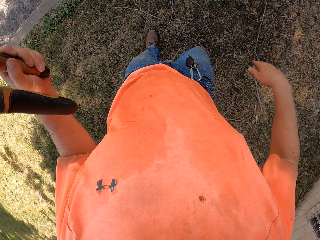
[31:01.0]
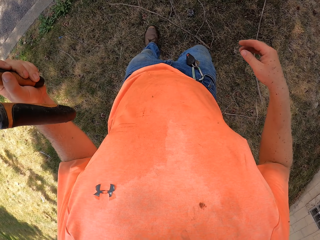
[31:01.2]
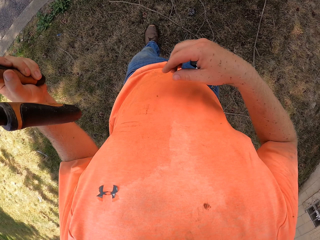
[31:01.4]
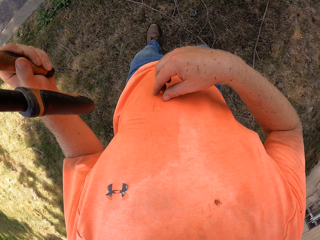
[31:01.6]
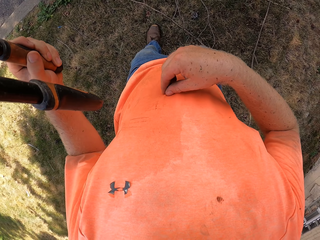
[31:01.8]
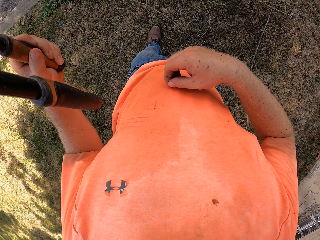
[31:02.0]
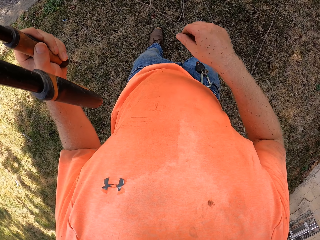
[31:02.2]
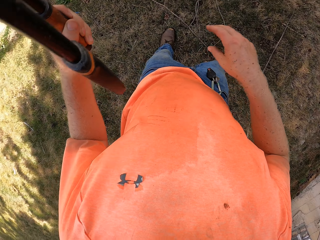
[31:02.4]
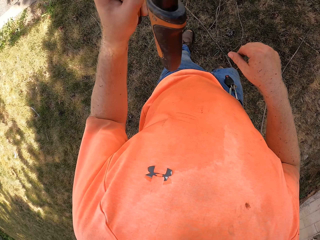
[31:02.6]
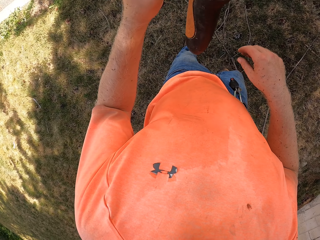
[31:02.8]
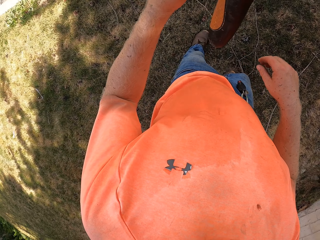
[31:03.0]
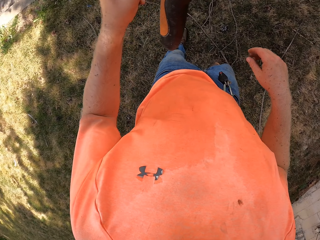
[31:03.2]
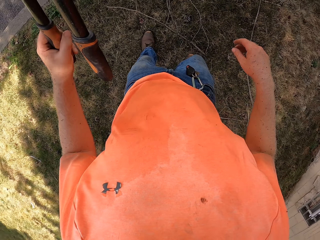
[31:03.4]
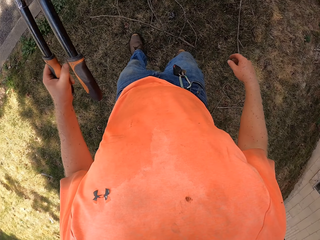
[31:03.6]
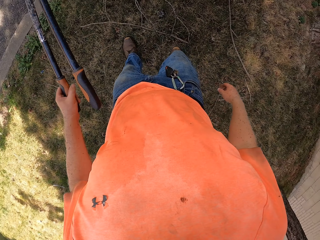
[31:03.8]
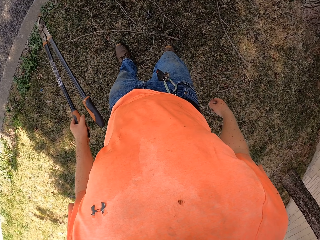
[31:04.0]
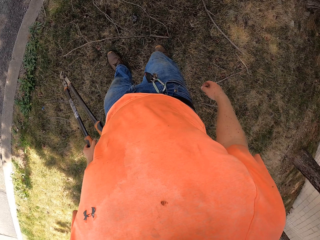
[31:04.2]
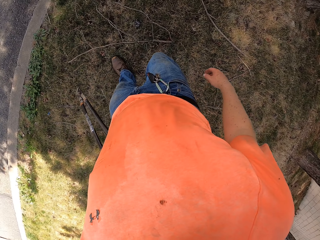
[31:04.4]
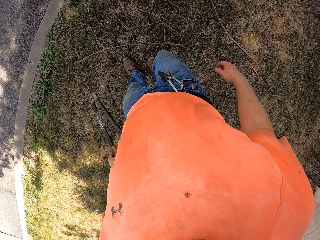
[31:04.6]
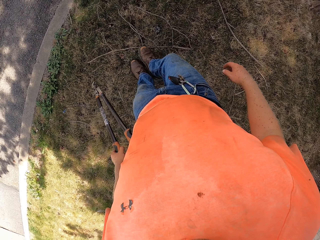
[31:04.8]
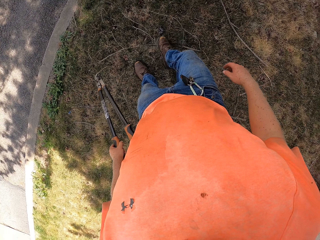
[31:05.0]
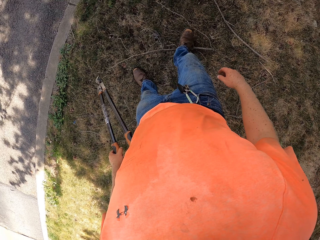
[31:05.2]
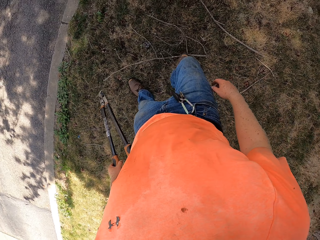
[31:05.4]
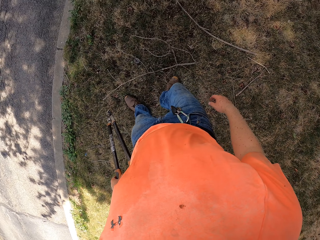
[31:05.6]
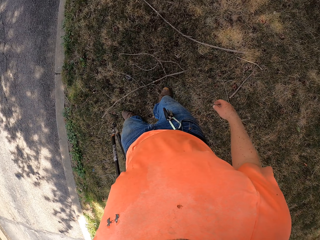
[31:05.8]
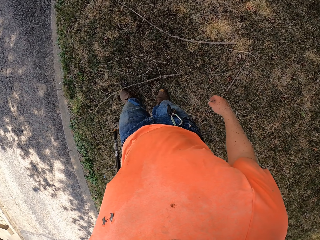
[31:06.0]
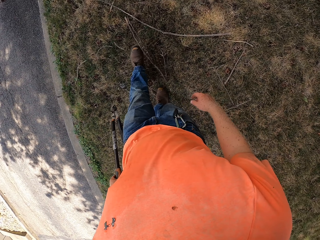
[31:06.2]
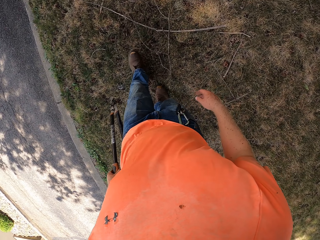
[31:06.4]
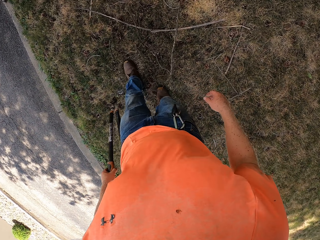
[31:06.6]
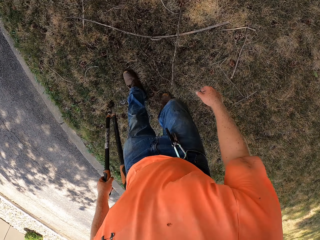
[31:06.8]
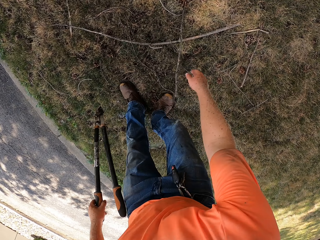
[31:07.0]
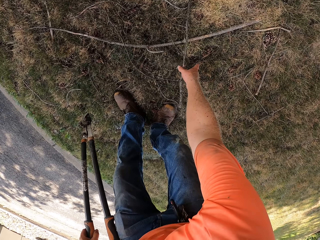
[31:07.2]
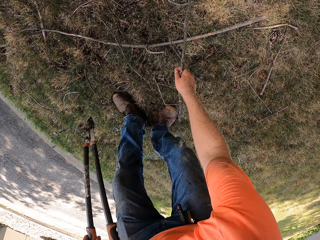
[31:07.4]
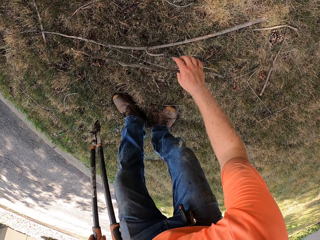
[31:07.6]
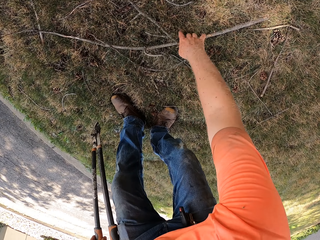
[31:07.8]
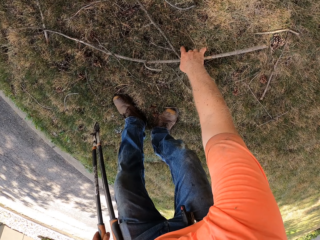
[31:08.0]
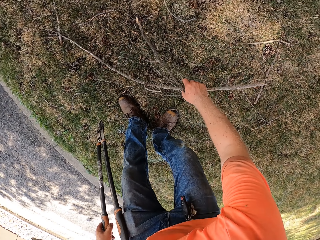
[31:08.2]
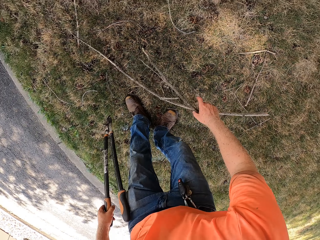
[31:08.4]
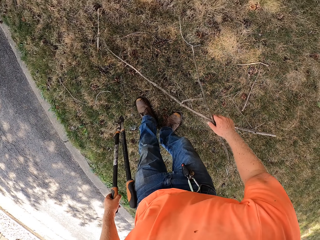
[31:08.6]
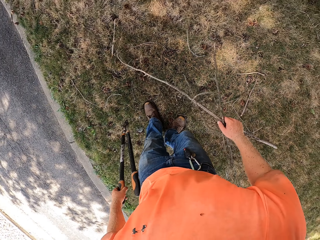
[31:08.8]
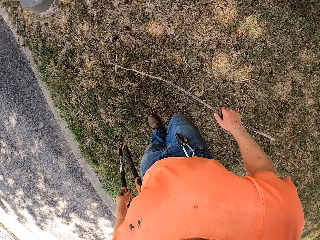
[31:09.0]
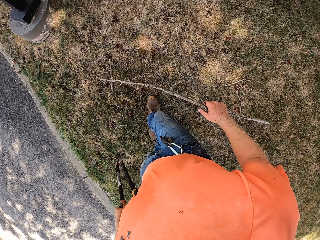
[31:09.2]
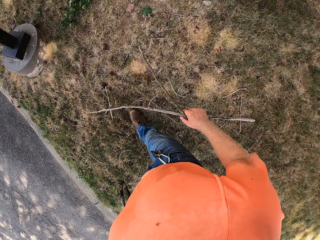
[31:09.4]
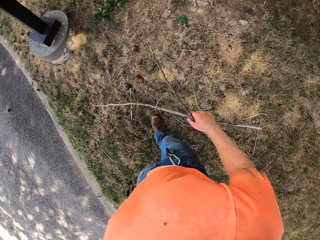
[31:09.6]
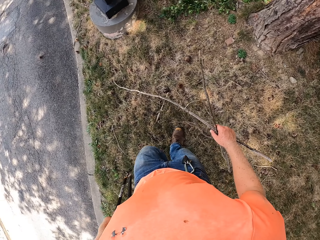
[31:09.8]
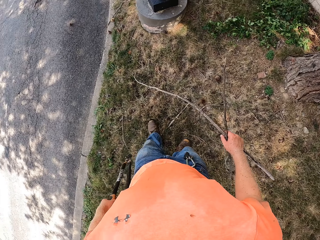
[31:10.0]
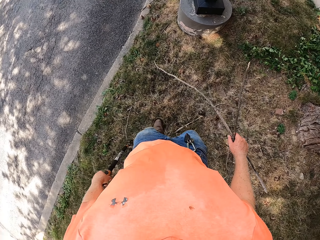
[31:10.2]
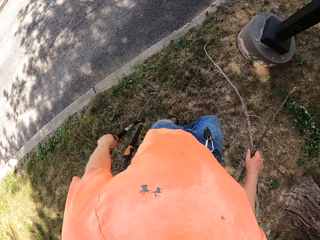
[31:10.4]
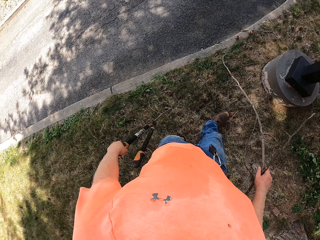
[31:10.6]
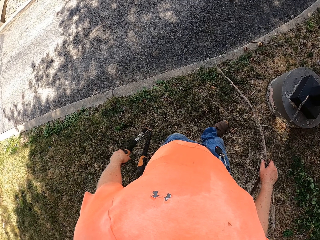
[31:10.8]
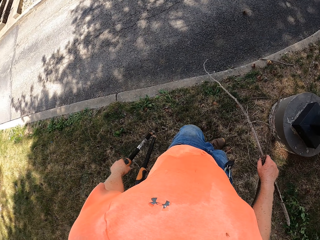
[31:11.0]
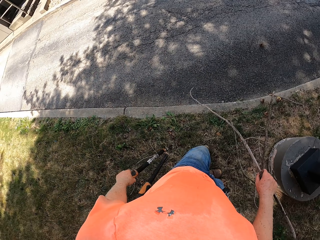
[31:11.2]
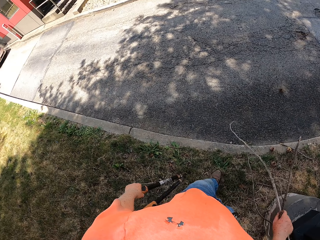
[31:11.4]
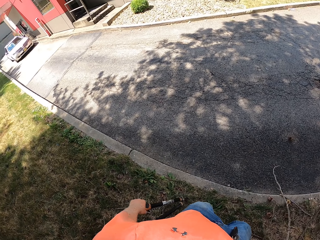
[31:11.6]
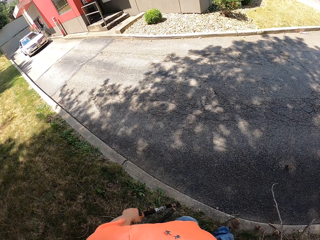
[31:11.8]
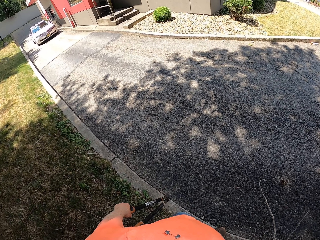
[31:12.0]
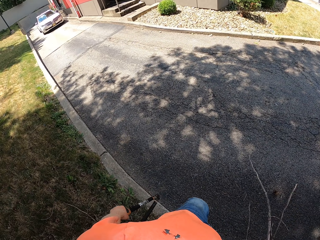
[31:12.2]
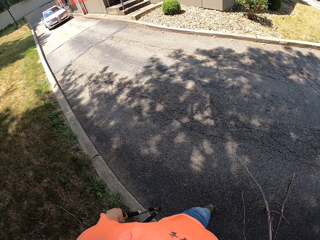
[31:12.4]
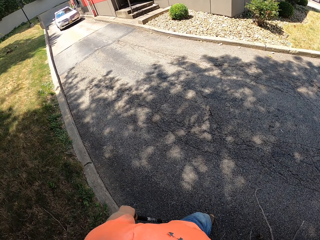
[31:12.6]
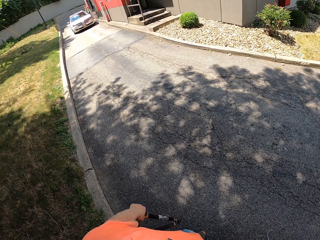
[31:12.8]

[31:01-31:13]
The camera wearer pauses. He dusts off his cloth with his right hand. He picks dirt from his cloth with his right hand and throws the dirt away with his right hand. He kicks the dry tree branches on the floor with his legs. He picks the dry tree branches from the floor with his right hand.

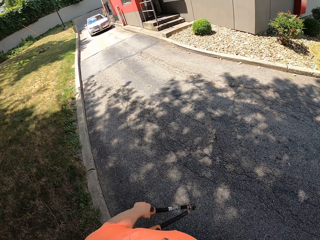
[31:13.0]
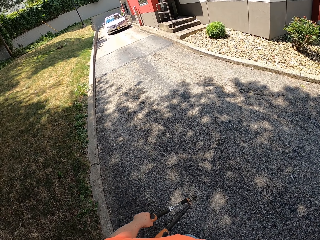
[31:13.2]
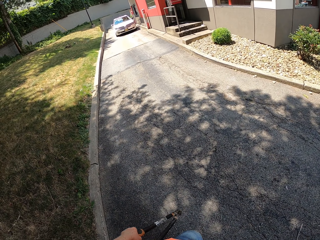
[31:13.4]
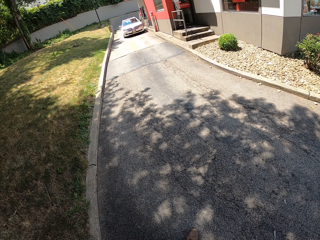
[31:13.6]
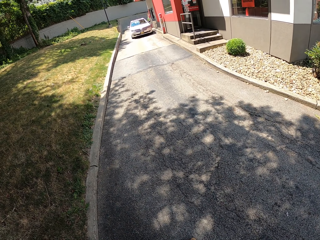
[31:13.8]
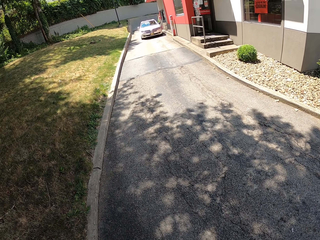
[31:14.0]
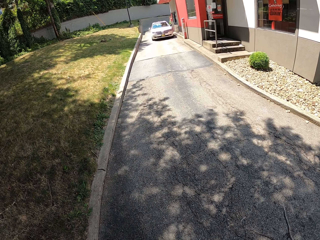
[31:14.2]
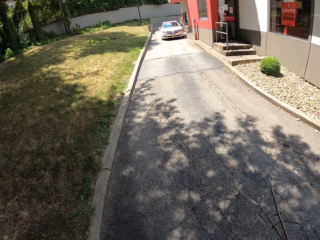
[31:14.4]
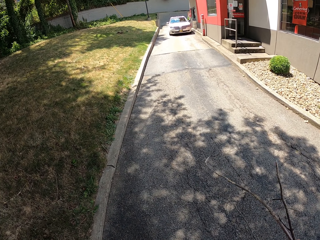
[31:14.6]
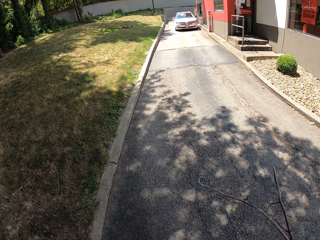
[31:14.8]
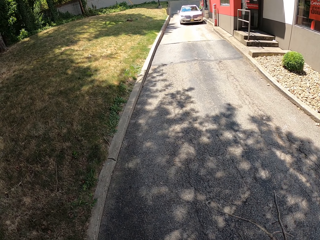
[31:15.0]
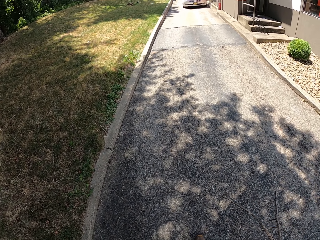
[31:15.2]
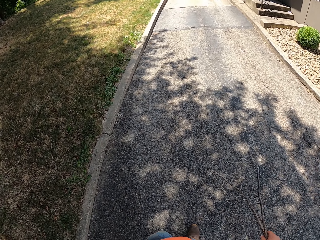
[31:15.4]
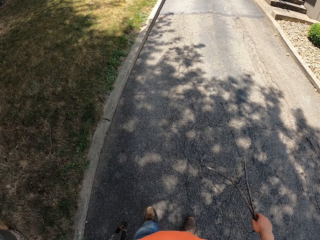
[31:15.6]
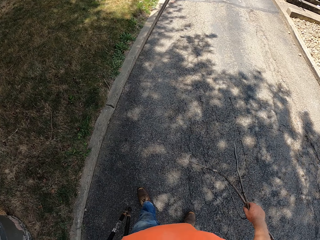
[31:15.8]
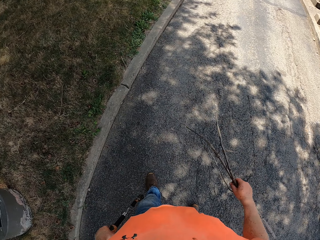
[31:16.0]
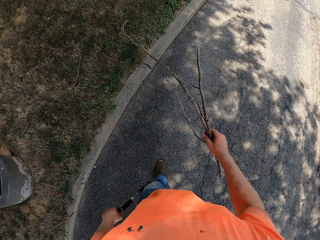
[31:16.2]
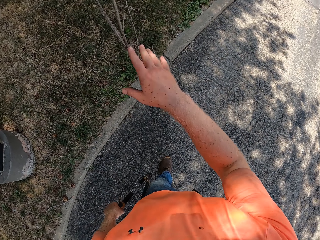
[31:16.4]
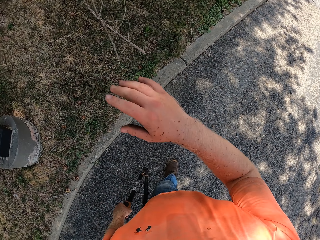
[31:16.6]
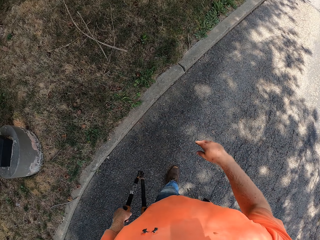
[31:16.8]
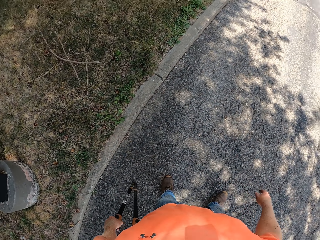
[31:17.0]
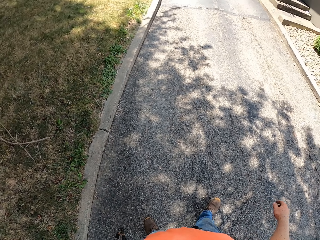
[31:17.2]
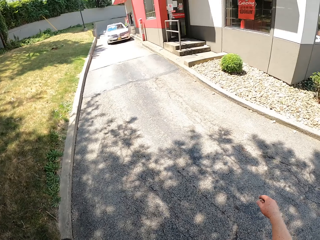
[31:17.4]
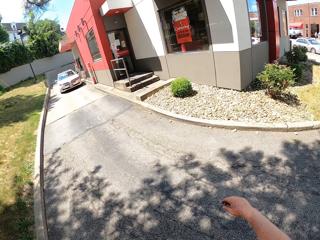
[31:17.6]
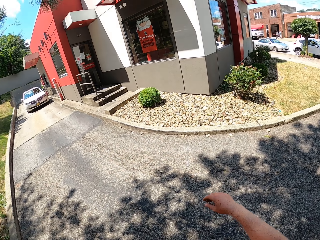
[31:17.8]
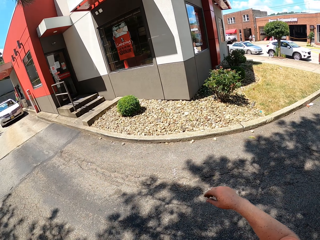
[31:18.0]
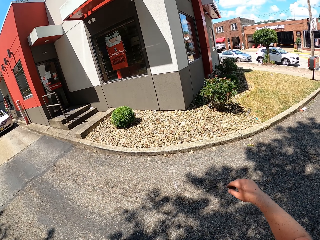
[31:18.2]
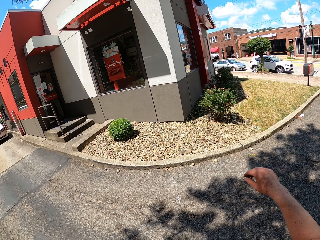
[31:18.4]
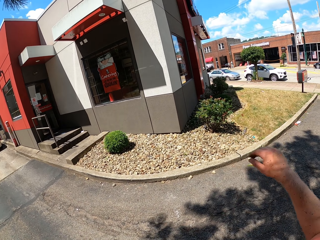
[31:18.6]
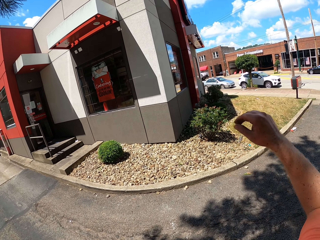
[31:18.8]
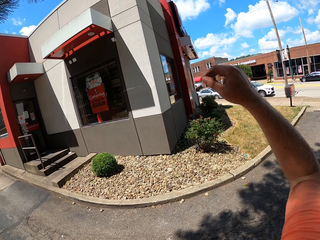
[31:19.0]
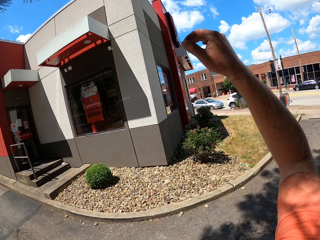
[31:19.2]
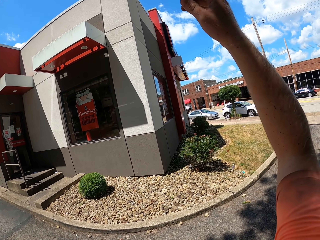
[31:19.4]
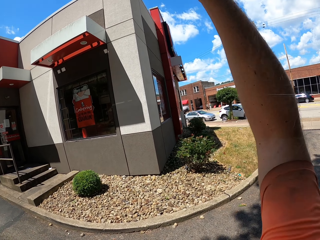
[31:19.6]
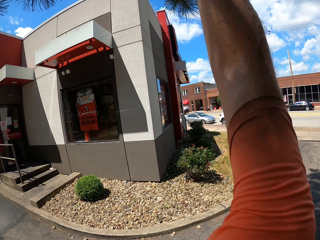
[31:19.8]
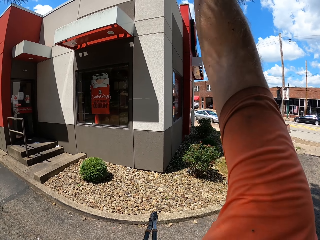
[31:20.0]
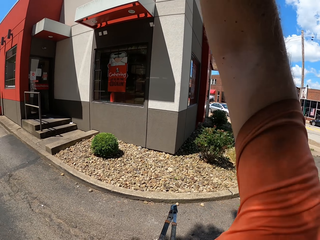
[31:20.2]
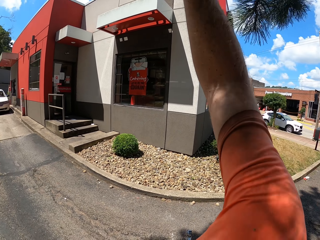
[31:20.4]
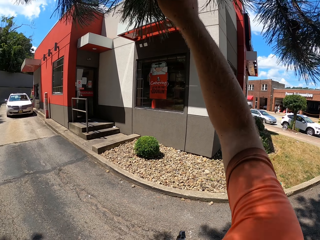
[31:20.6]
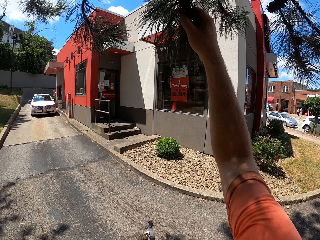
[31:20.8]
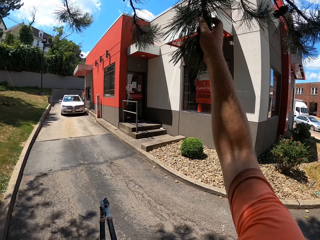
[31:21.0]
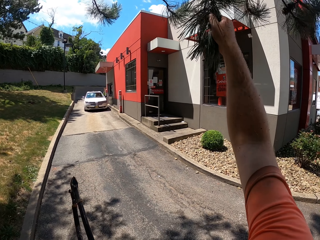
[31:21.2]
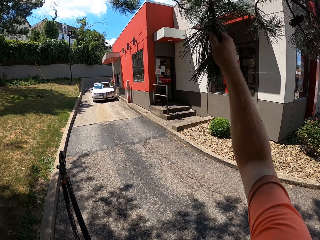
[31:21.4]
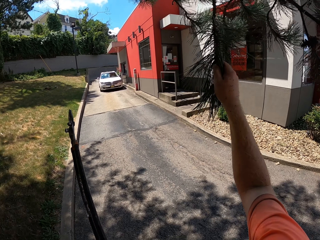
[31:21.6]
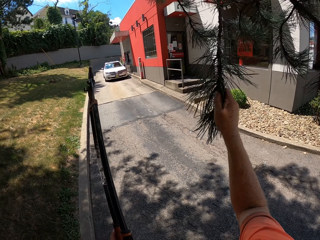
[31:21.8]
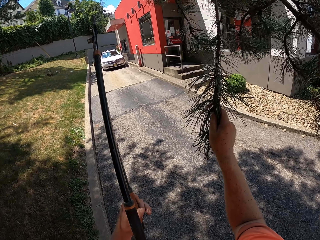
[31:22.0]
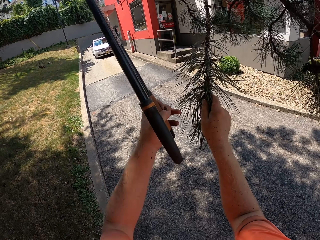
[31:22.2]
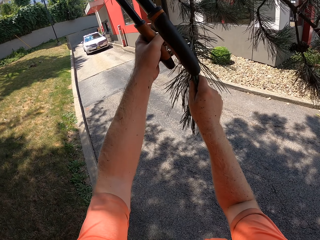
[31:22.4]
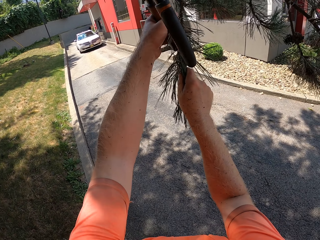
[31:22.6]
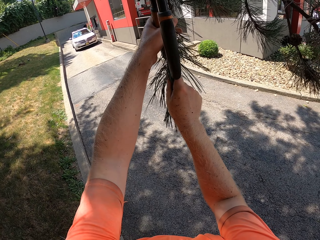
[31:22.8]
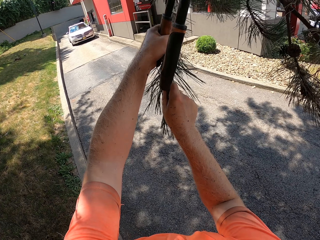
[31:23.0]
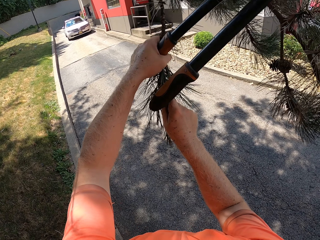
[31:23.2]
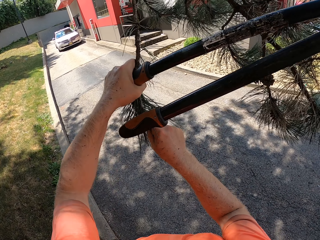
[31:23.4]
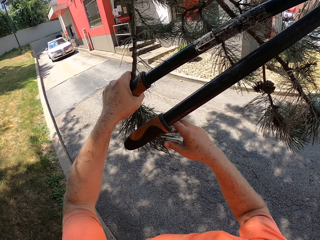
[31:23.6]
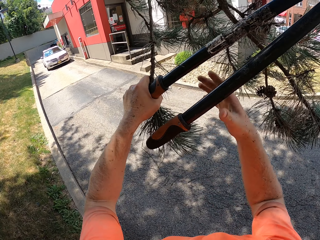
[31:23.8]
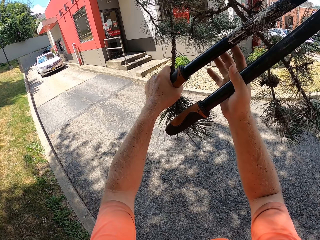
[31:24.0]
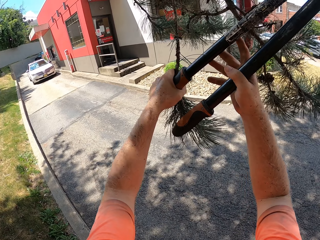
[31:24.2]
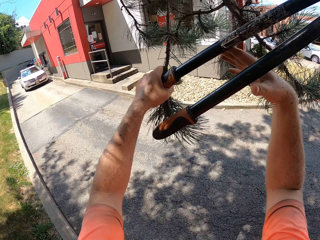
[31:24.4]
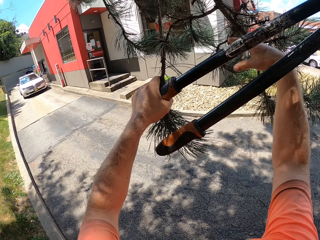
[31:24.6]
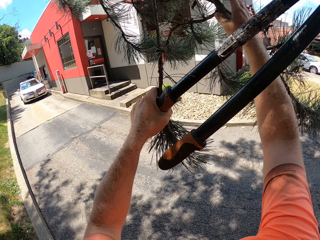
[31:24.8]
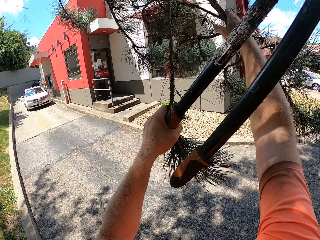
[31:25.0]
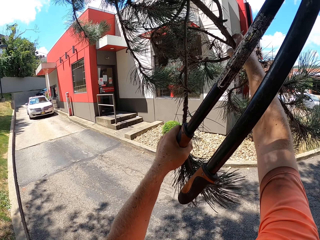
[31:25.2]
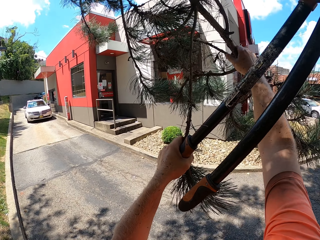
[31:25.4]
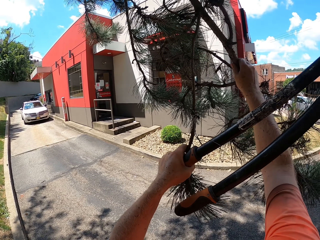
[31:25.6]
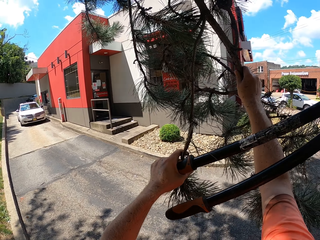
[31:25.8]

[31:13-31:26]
The camera wearer throws the branches on the ground with his right hand. He drags down the branch of the tree with his right hand. He holds the leaves with the right hand. He drags down the branch of the tree with his hands.
